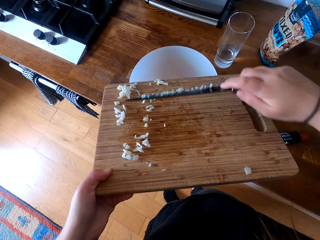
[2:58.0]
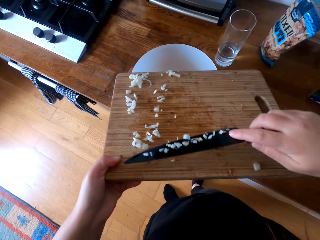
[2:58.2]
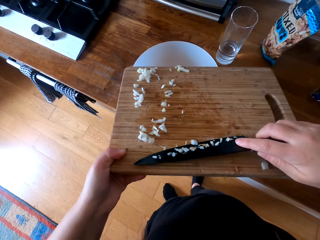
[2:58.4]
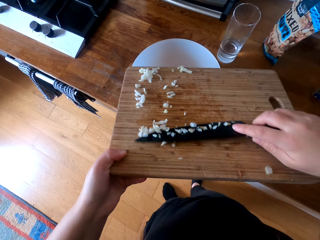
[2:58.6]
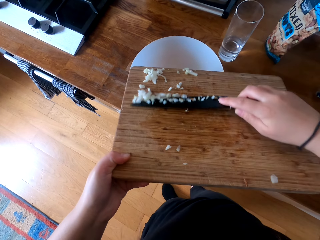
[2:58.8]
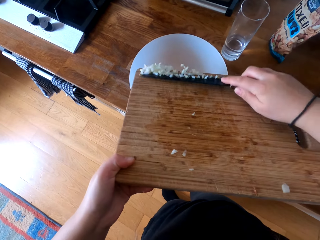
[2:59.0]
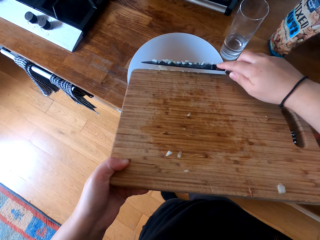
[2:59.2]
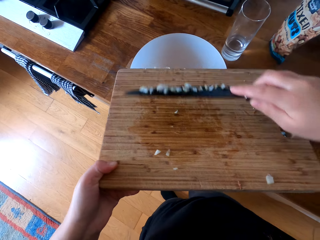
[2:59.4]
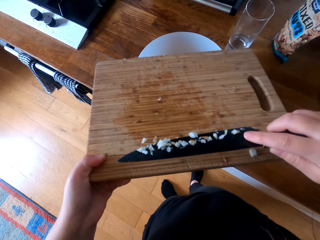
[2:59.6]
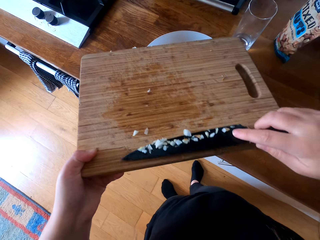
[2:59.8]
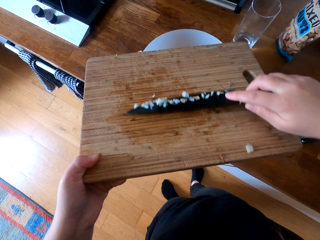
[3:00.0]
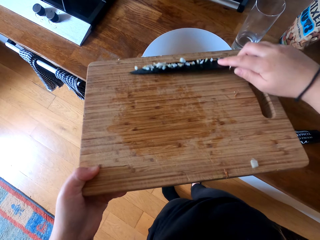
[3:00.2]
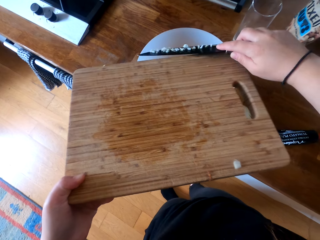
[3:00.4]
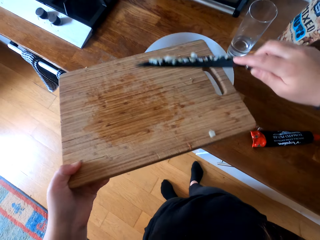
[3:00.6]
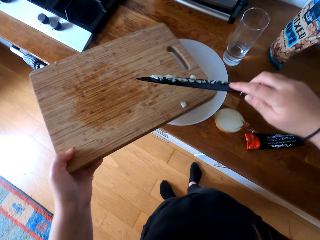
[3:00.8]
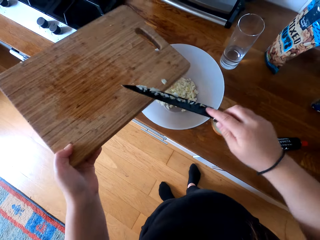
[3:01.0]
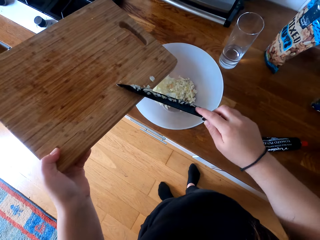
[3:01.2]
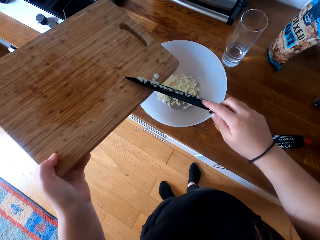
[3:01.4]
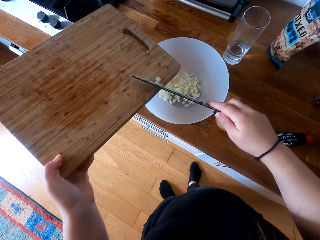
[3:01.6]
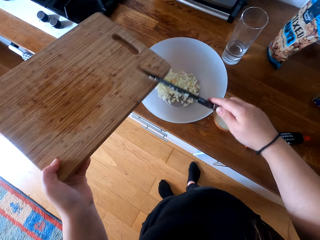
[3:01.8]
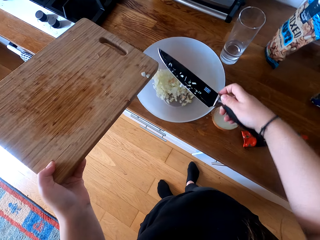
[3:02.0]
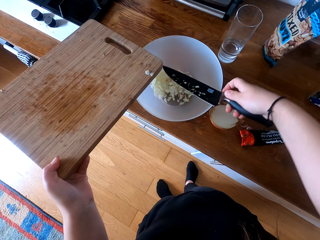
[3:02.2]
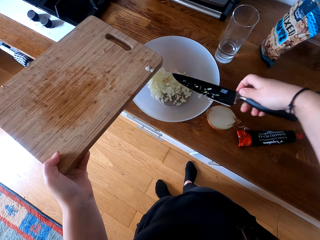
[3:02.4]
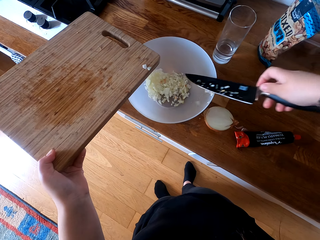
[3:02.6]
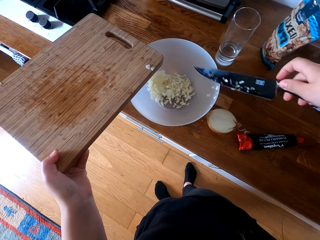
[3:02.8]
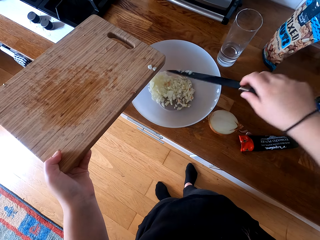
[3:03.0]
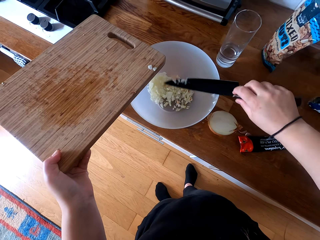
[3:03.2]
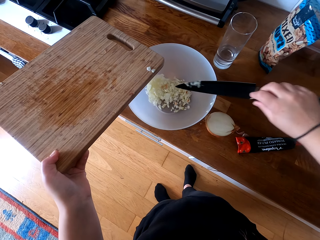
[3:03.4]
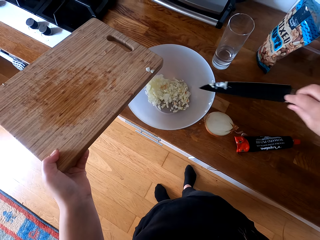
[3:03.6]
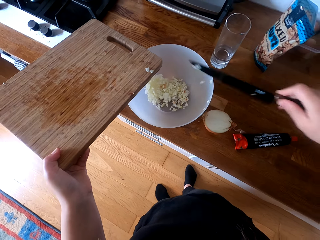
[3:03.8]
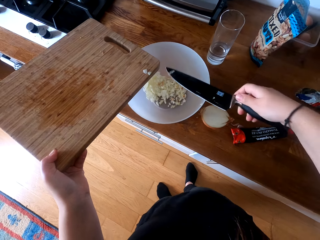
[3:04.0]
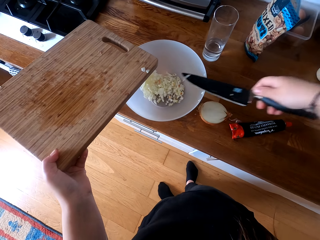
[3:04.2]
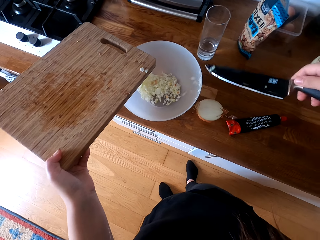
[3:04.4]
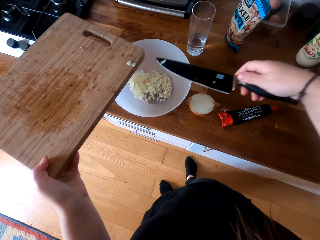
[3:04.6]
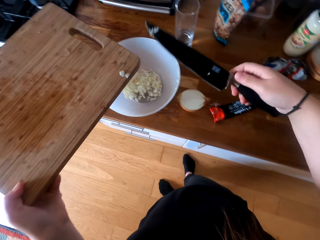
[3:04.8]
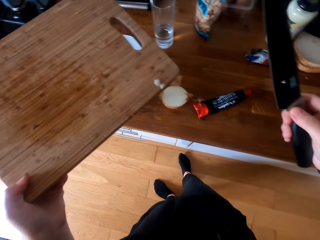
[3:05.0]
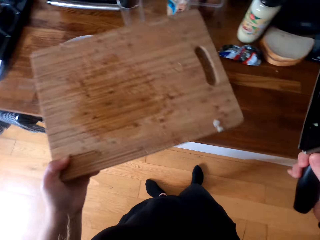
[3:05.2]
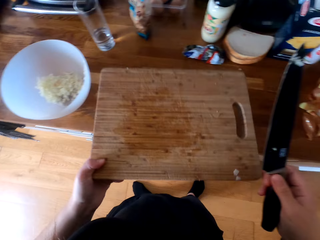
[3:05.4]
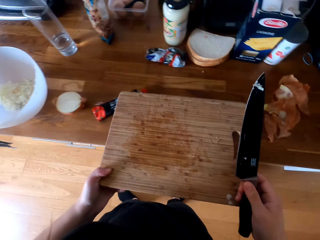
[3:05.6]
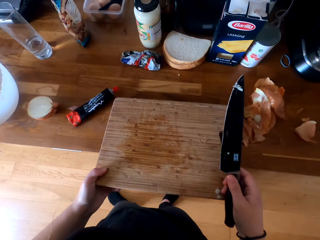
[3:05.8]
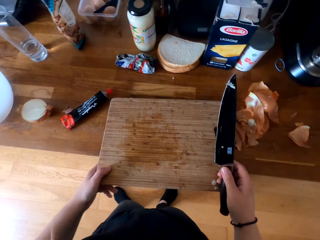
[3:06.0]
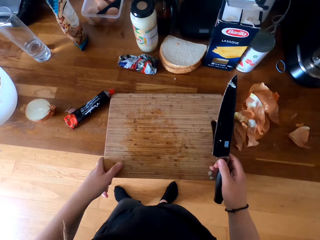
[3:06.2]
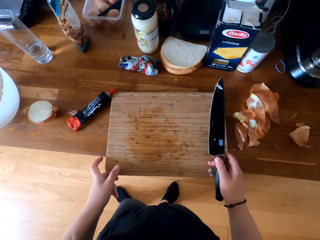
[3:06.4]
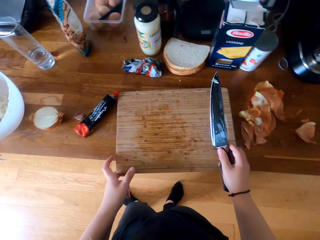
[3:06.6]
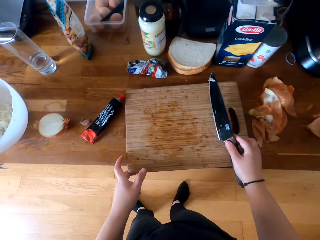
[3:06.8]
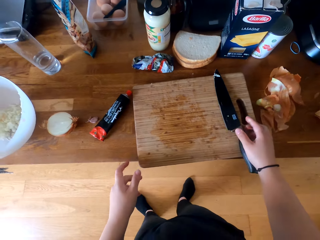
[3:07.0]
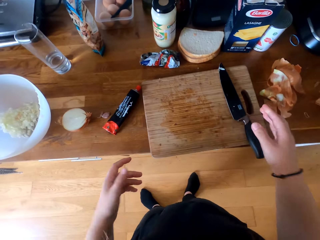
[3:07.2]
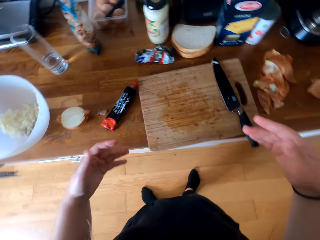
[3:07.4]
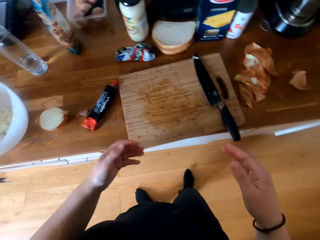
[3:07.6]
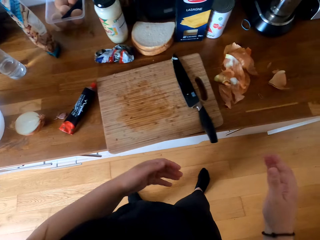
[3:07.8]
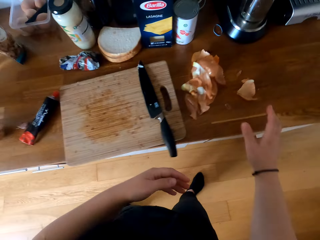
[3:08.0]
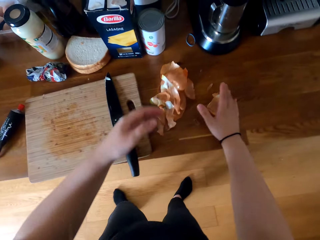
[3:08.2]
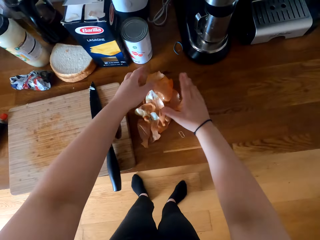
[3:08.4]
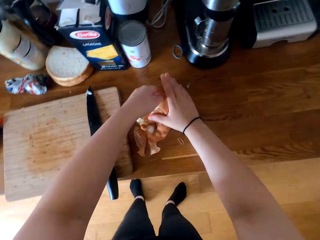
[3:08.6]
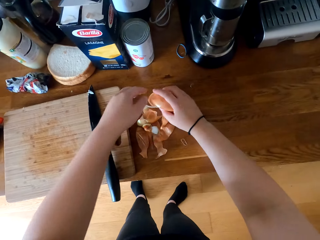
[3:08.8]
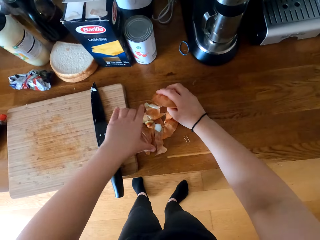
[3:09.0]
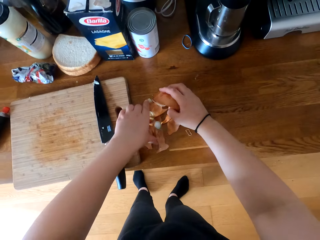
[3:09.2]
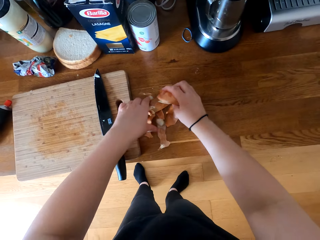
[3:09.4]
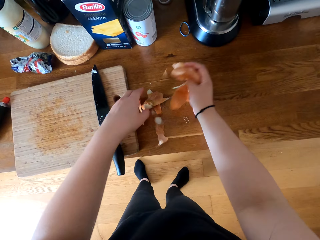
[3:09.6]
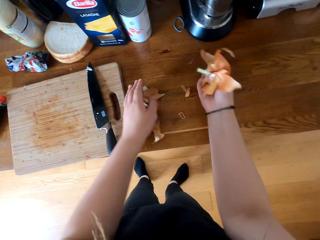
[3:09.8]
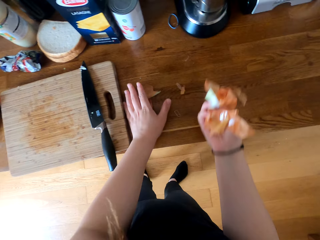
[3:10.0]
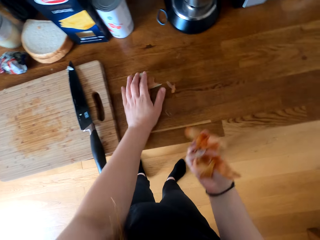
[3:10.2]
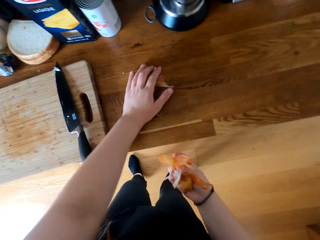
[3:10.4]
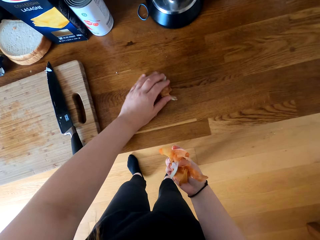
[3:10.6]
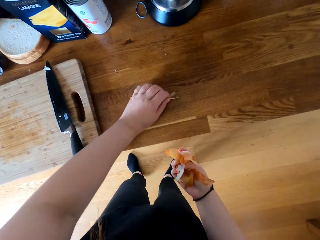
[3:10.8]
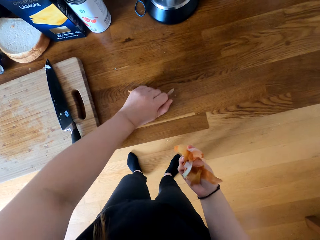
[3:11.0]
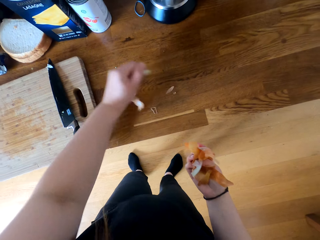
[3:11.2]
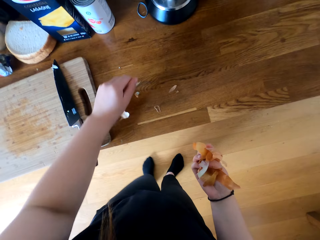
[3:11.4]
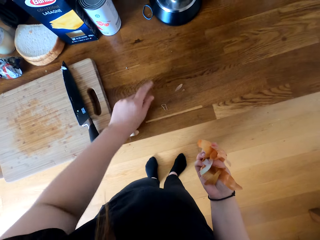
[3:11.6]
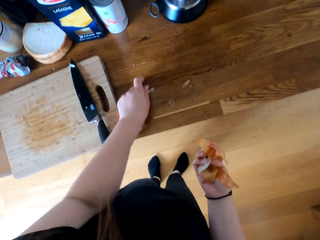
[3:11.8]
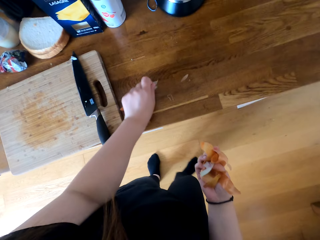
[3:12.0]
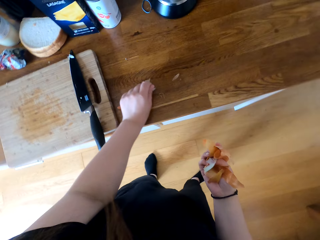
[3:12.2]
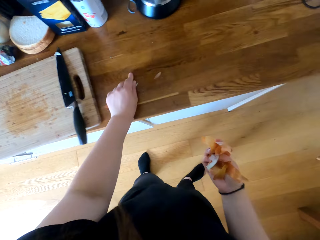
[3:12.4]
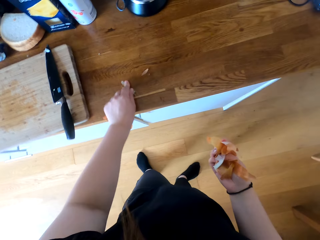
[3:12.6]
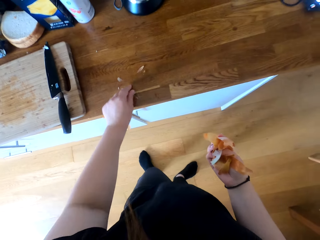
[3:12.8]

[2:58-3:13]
The camera wearer breathes. They wipe the onion from the knife with the bowl. They place the chopping board on the counter and put the knife in the chopping board. They pick up the outer part of the onion, or onion waste.

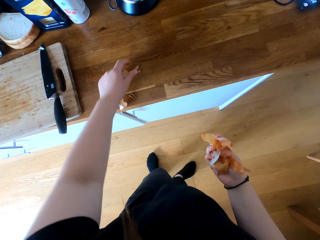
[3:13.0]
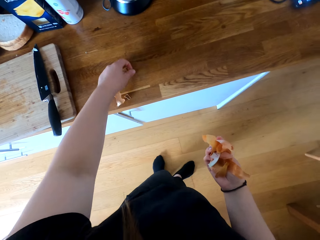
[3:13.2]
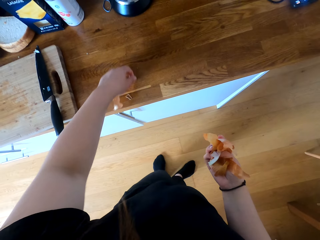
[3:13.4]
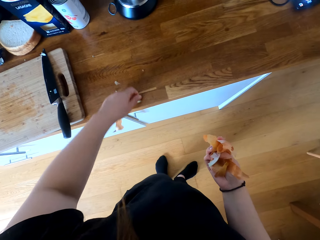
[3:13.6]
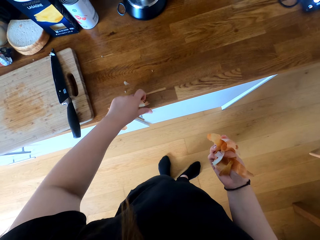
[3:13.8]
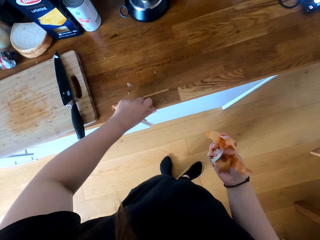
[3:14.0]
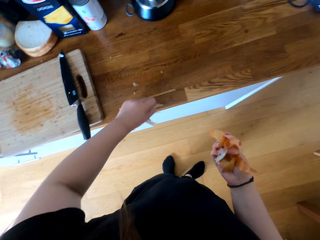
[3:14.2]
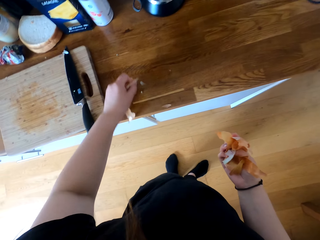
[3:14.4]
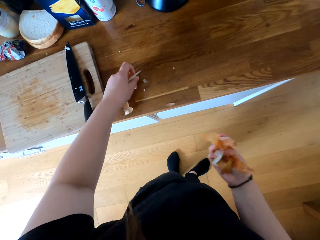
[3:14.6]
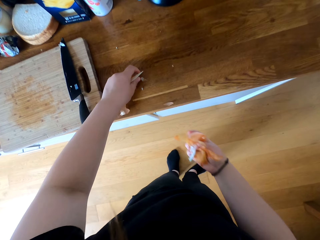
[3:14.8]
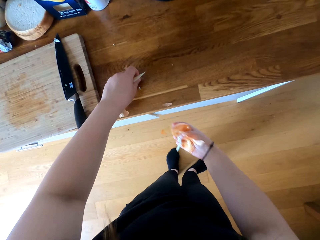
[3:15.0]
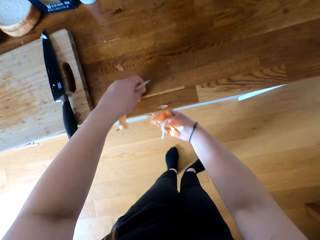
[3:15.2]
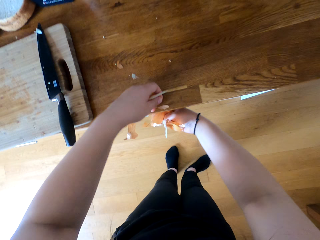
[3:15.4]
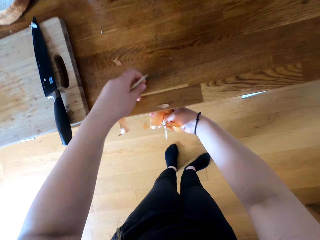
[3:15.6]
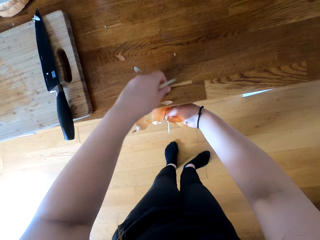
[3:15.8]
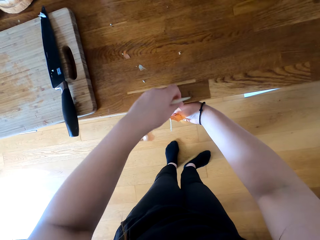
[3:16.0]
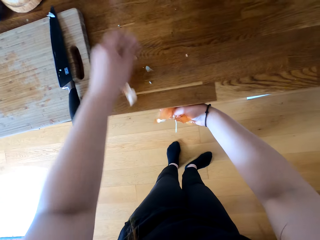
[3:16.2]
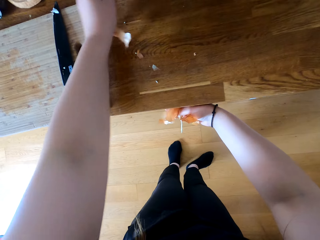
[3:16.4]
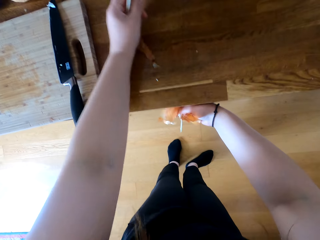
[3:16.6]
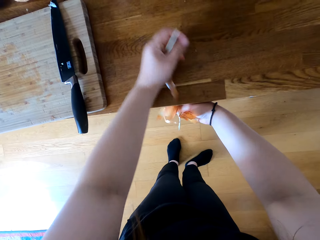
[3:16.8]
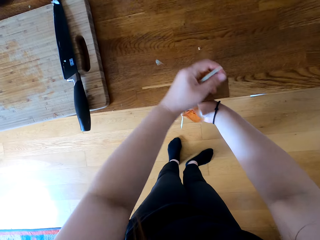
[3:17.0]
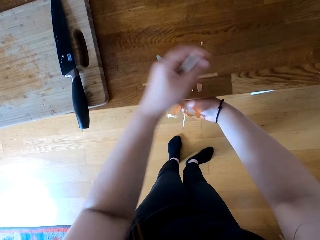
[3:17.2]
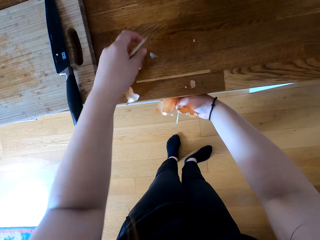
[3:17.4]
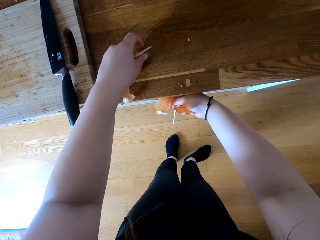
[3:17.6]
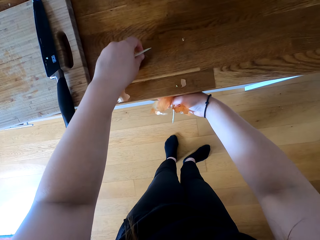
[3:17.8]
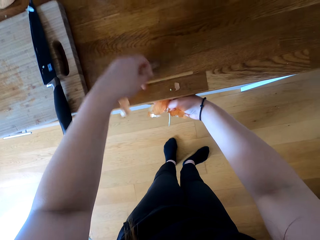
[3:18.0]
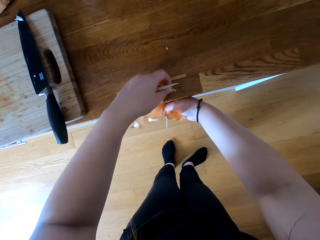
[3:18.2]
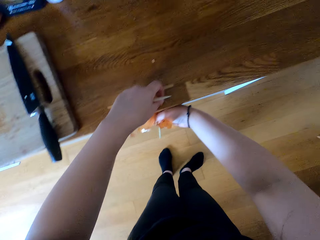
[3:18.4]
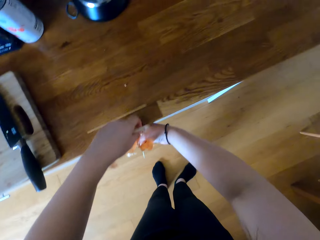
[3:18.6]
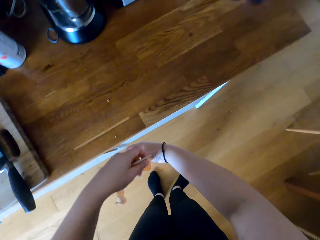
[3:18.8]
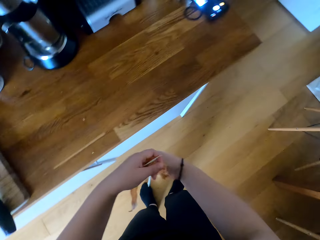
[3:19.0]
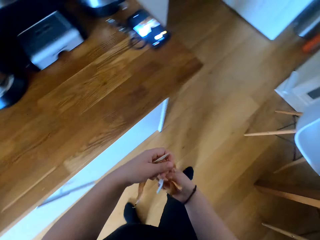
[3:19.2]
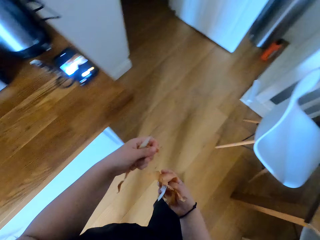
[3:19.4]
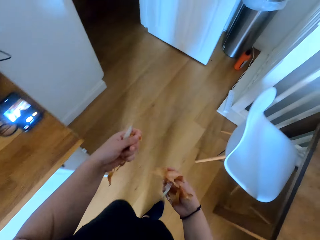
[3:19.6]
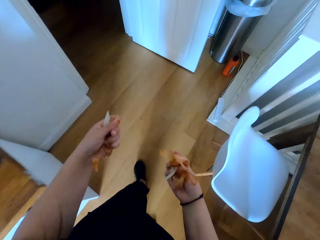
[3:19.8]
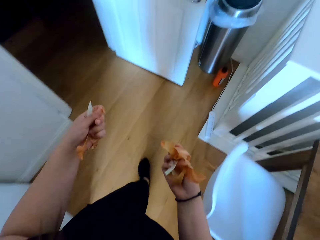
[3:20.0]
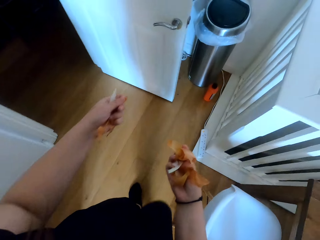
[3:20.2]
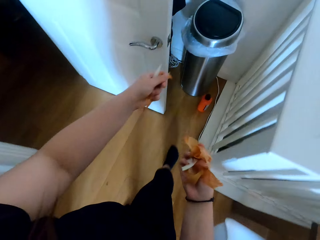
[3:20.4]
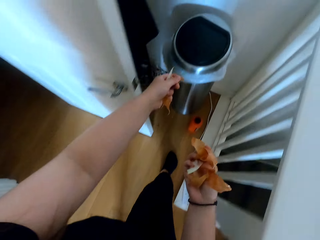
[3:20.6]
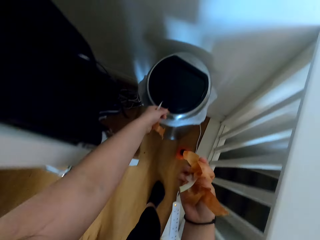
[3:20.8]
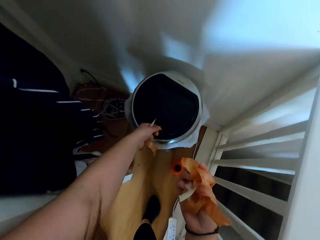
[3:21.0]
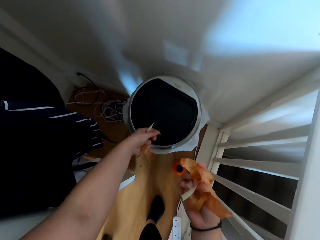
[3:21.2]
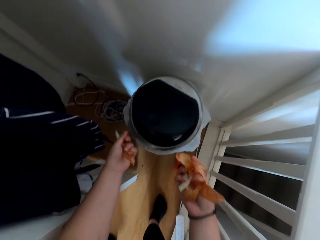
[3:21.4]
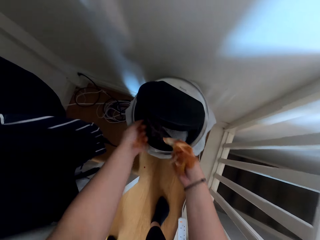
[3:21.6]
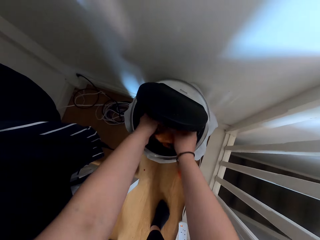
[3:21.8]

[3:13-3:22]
The camera wearer sneezes. They breathe.
